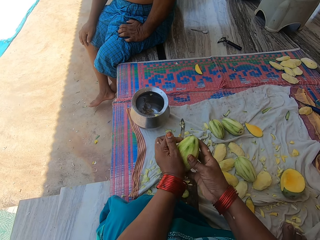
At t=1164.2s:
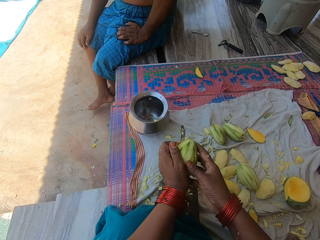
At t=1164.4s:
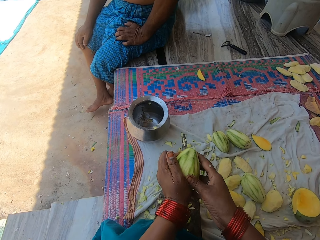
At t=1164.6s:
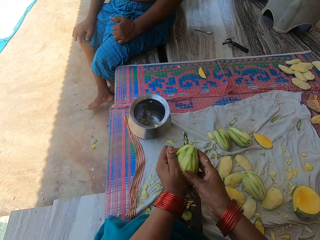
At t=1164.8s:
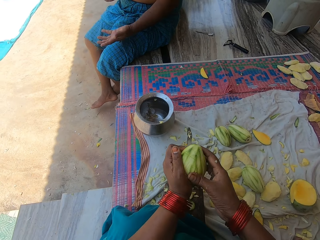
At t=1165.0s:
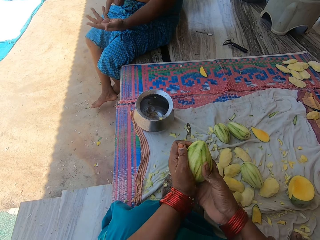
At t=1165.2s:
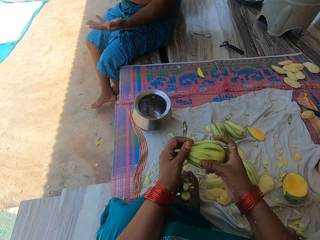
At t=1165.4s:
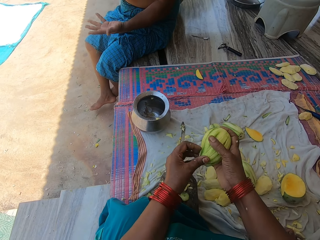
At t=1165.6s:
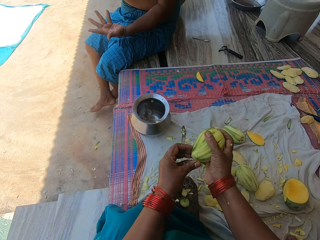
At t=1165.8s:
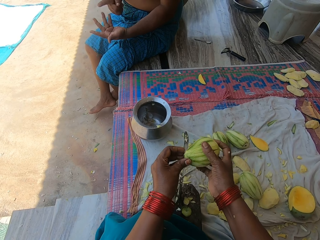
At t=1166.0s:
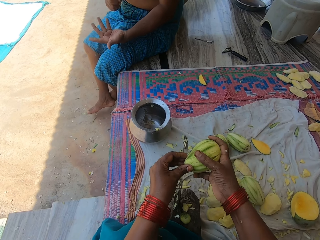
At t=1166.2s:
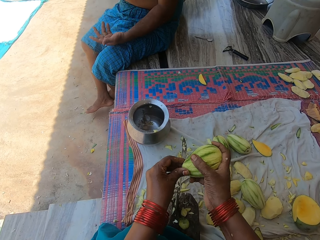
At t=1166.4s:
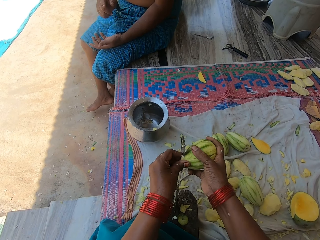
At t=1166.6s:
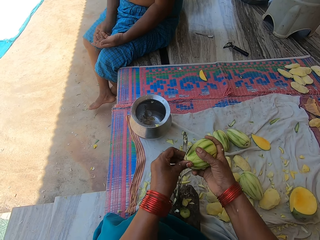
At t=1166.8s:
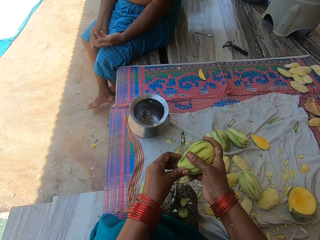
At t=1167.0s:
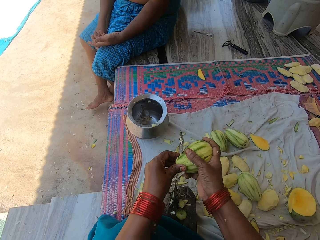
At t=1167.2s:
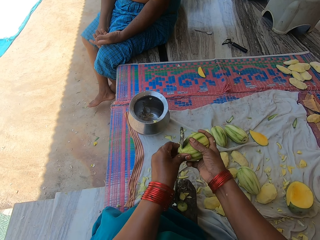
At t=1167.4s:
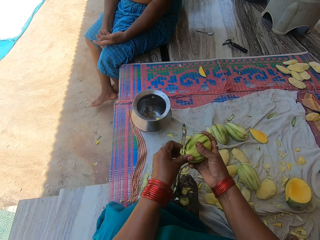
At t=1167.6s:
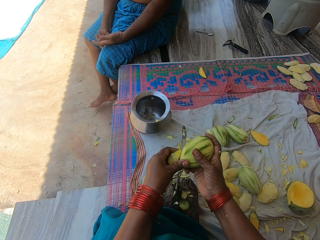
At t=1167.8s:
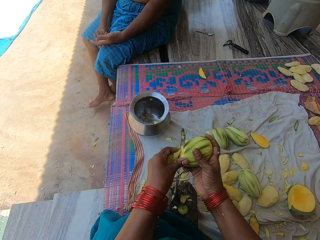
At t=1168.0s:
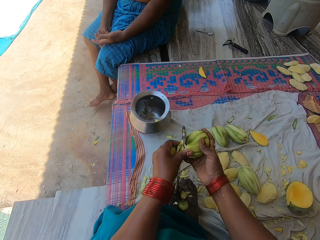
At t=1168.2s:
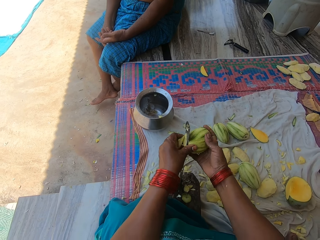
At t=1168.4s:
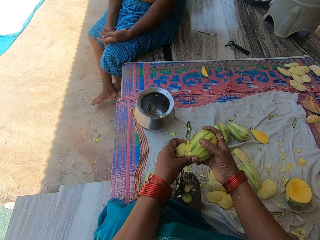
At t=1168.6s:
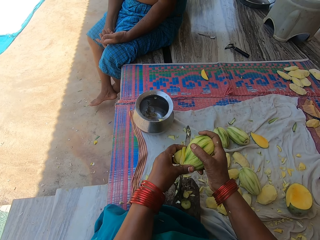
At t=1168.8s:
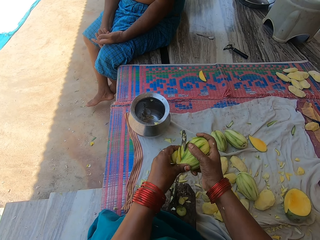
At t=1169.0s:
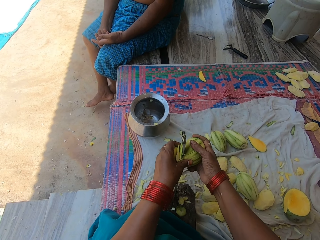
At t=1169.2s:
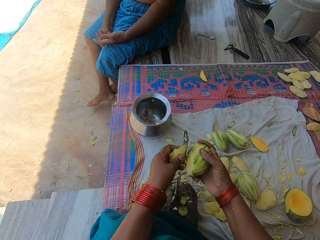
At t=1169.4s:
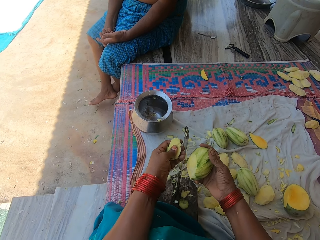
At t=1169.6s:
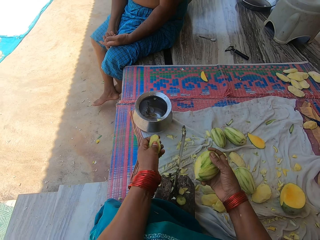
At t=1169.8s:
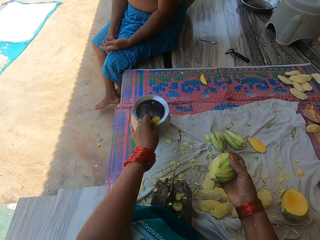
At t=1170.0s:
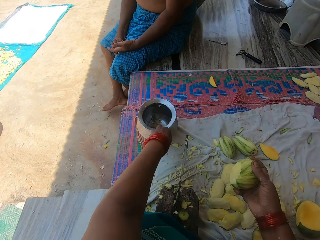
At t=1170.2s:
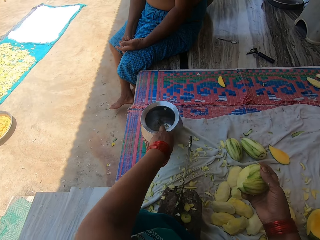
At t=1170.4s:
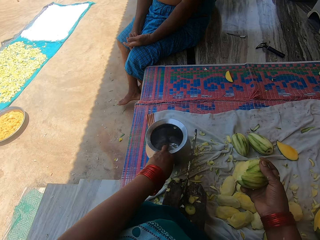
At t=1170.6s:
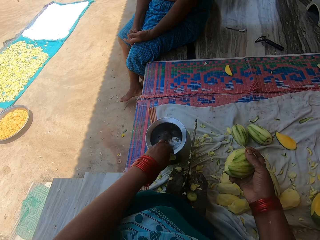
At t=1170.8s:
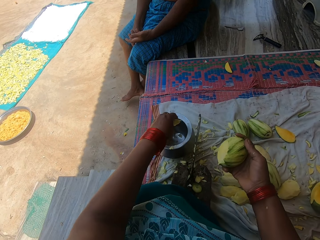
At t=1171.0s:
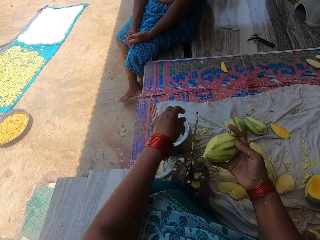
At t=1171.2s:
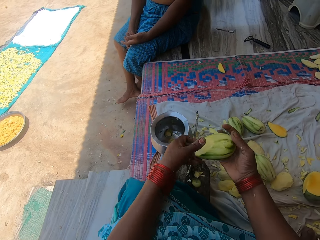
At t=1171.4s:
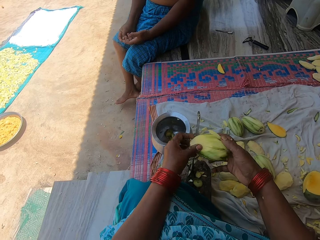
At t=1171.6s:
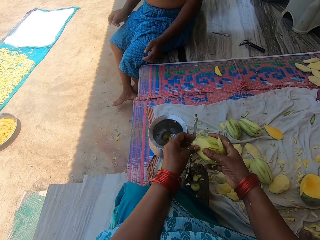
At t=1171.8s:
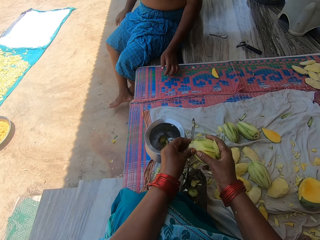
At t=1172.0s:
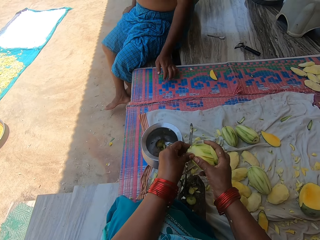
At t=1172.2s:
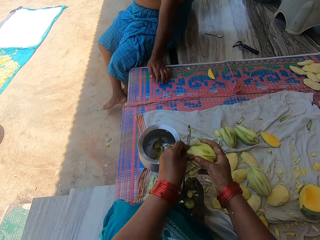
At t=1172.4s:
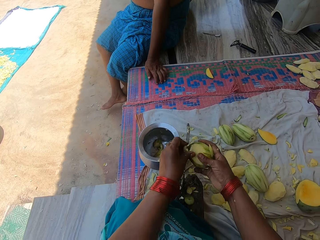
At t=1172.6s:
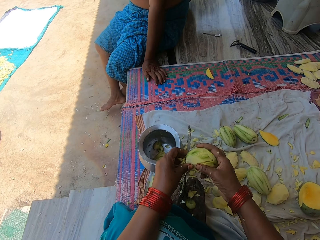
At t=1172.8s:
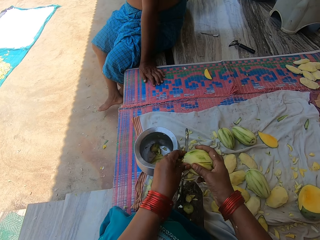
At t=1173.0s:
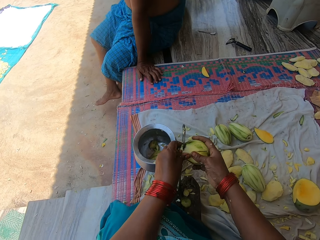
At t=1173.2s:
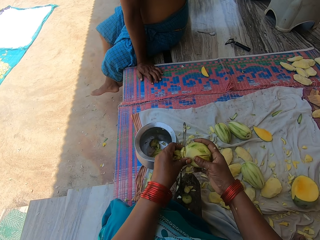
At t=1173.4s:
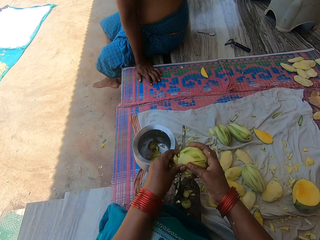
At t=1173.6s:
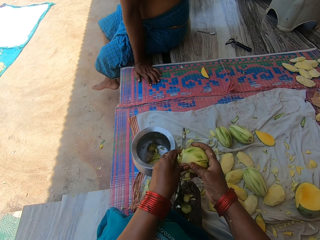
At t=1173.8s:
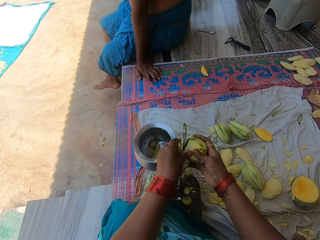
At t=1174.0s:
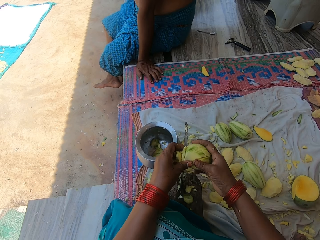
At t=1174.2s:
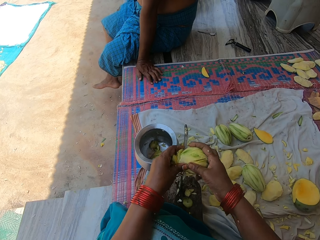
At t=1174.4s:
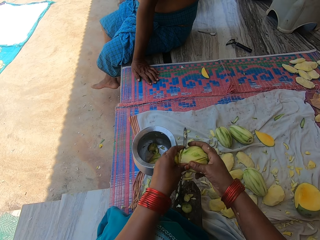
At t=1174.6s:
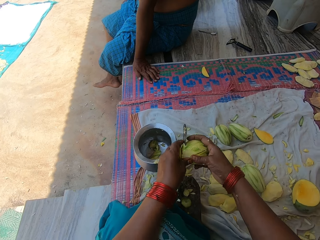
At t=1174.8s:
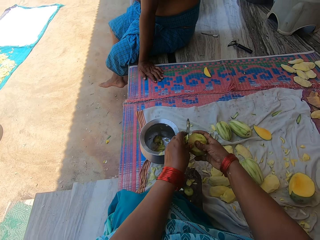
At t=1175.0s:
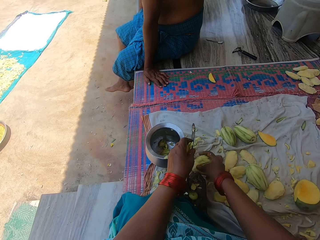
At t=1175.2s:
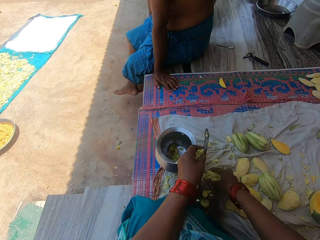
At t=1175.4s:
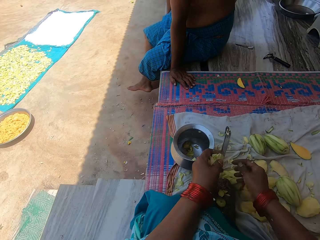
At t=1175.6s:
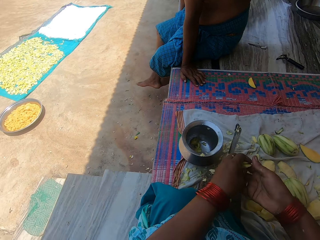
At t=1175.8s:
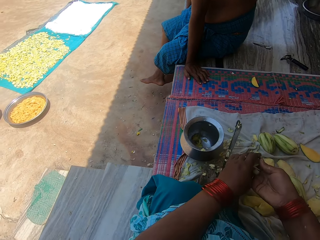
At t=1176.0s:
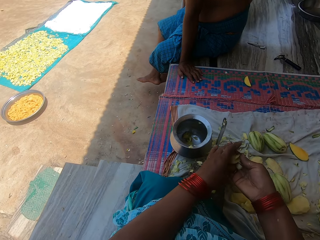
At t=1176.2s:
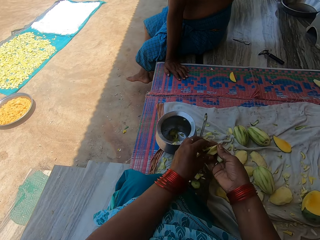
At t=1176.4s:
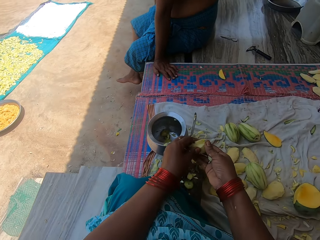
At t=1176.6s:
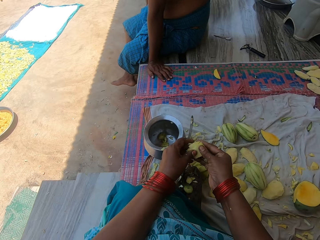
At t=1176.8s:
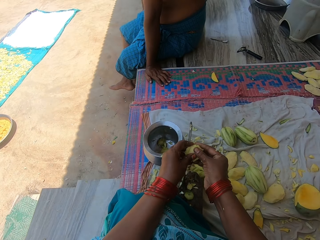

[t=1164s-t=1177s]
The camera wearer chops the mango with the knife on the knife stand. They pull the pot on the mat. They pour the chopped mangoes in the pot. They chop the mango into pieces with the knife on the knife stand. They drop the mango on the mat.

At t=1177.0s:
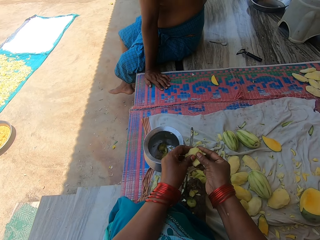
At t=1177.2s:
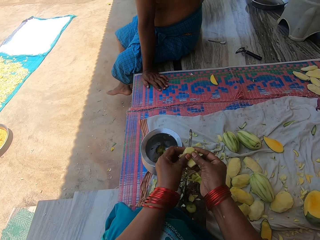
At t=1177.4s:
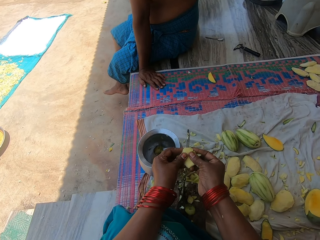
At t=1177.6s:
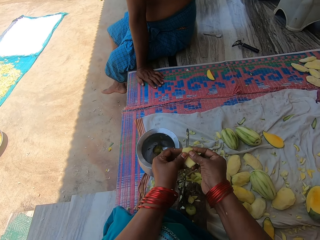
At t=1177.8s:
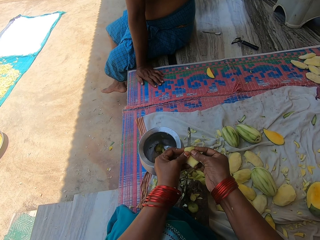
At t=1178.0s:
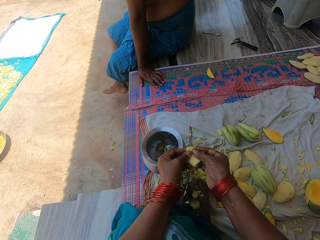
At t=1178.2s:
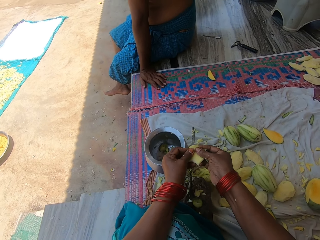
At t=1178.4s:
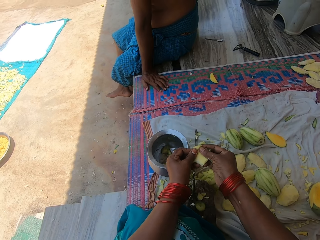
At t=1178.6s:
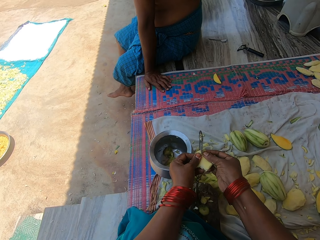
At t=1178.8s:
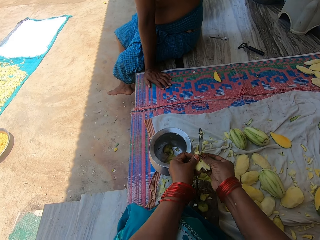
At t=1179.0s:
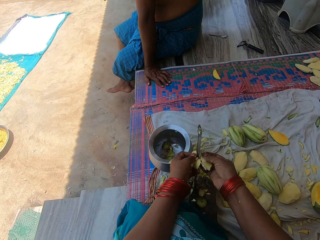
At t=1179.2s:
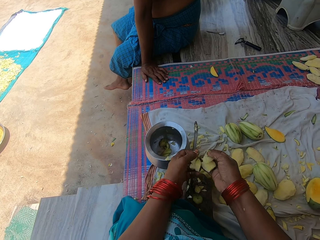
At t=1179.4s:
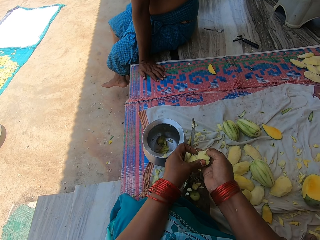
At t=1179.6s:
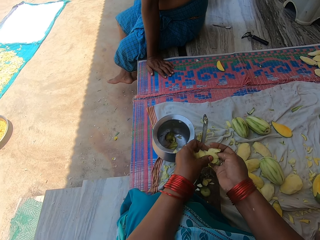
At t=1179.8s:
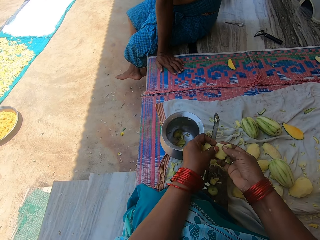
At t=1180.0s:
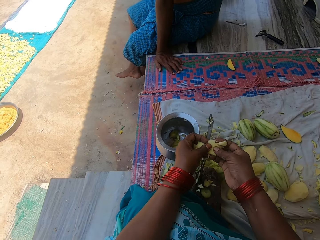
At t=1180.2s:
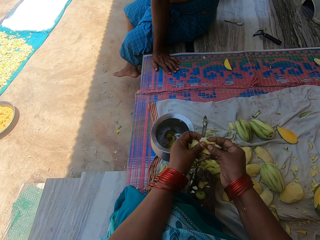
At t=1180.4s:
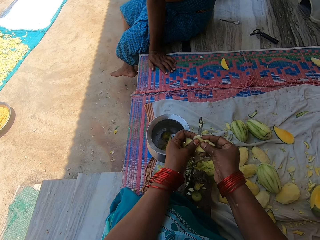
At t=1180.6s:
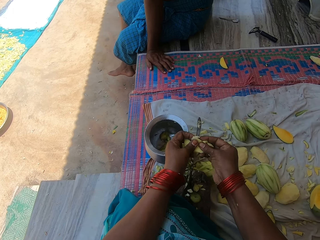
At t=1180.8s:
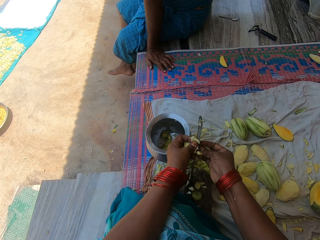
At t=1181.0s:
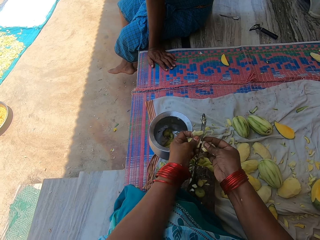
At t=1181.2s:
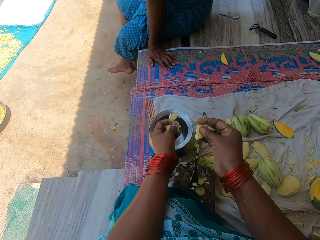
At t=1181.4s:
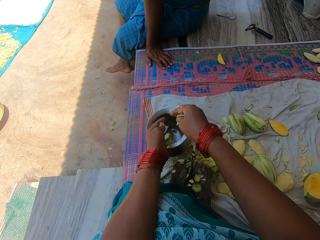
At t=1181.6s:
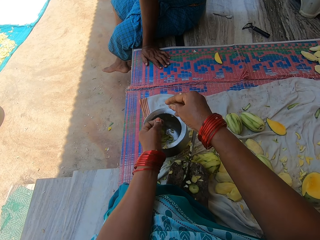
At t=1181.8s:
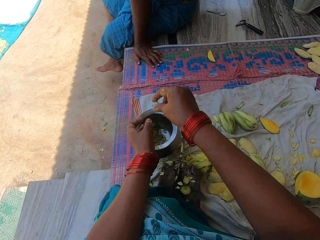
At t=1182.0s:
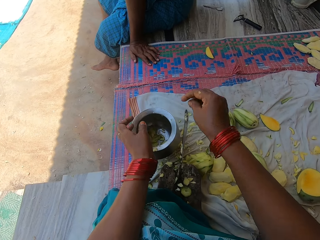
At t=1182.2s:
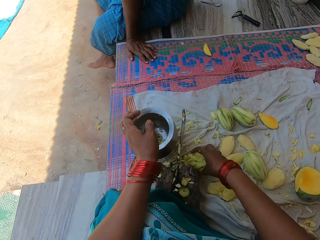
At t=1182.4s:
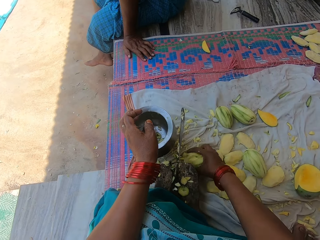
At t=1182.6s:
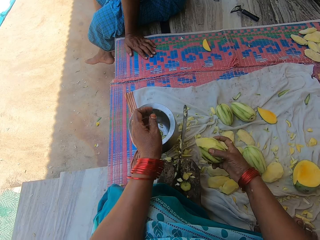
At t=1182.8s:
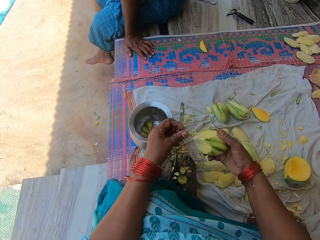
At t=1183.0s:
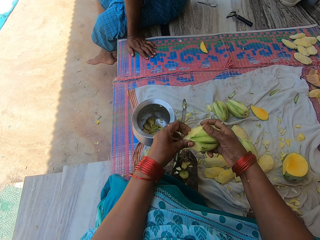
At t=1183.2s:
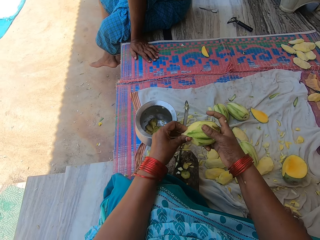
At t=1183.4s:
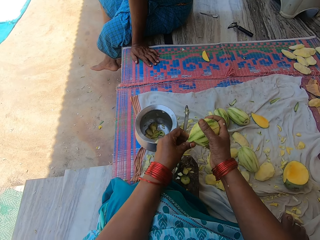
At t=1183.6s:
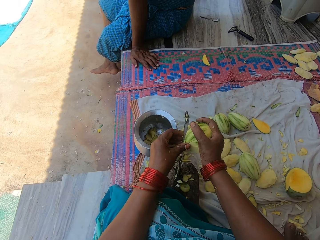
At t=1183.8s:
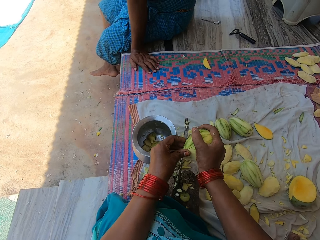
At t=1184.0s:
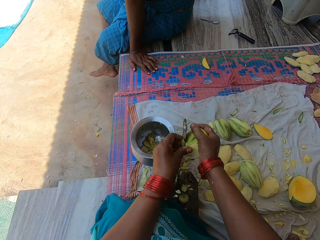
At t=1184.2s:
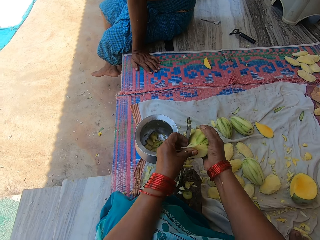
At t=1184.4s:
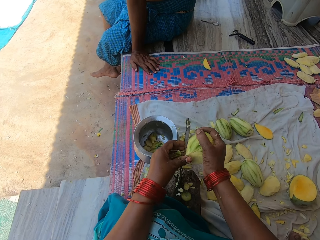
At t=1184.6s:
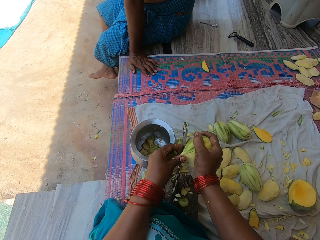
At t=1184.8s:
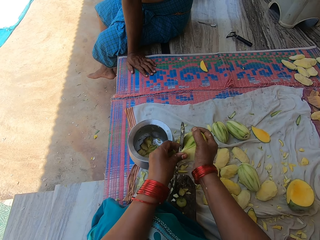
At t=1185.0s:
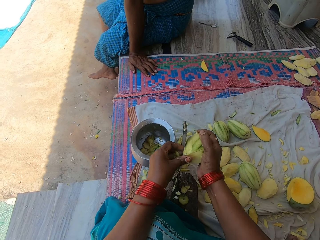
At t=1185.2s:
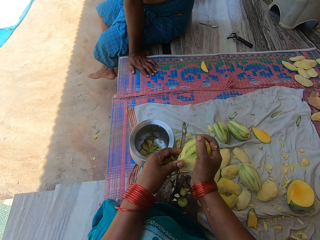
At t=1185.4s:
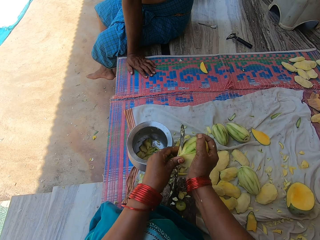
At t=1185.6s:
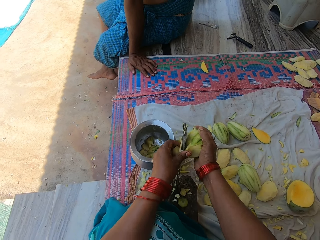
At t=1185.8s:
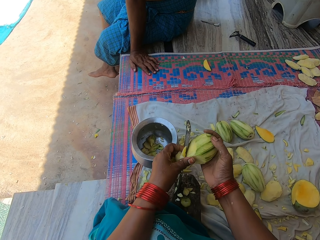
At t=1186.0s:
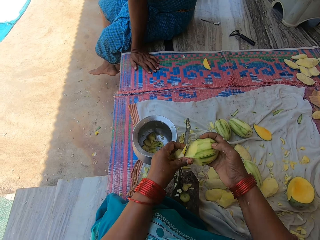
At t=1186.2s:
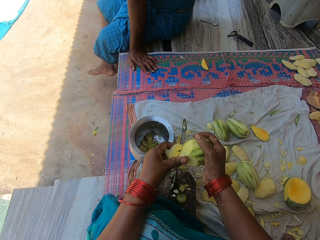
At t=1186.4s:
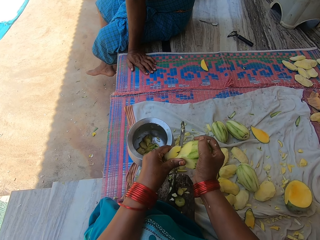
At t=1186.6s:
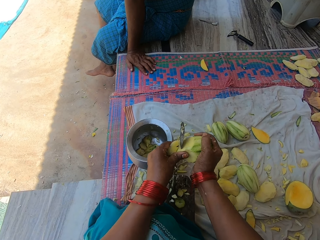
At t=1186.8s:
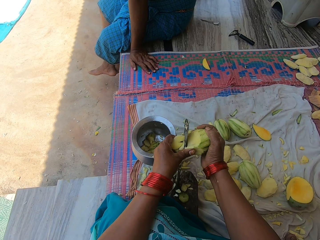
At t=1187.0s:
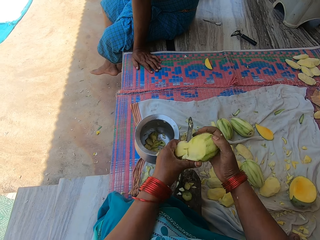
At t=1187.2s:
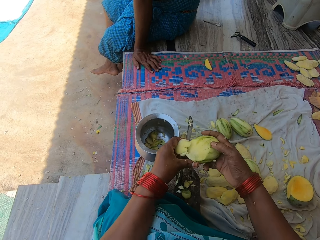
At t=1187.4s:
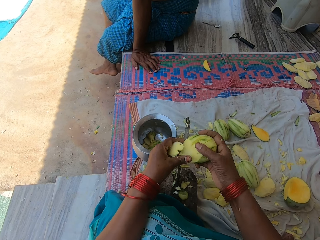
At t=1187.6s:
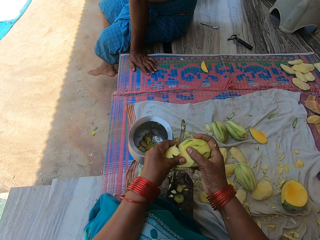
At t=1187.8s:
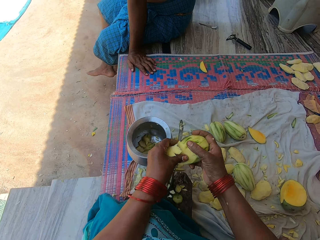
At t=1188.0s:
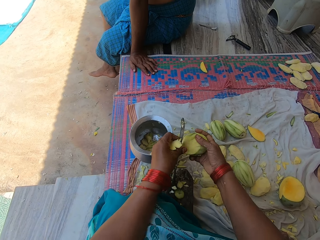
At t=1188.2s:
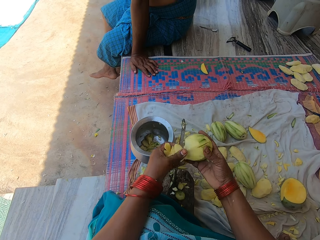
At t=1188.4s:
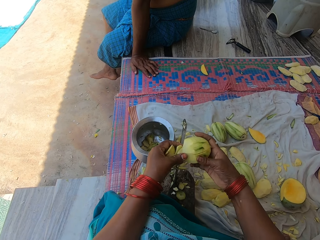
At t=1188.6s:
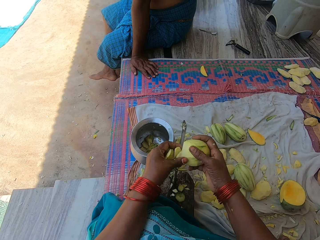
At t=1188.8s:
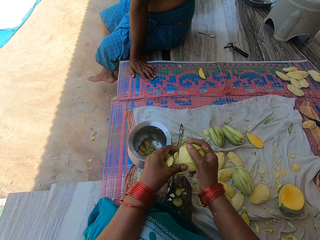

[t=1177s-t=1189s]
The camera wearer cuts the chopped mangoes into pieces with the knife. They pour the chopped mangoes in the pot. They pick up the mango on the mat. They chop the mango into pieces with the knife on the knife stand.
